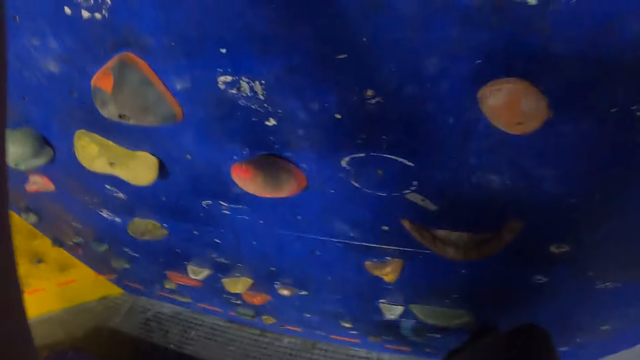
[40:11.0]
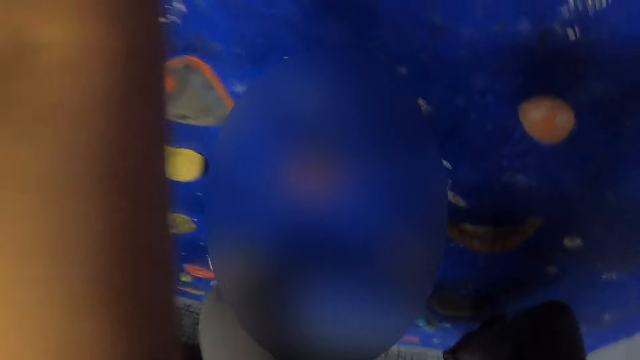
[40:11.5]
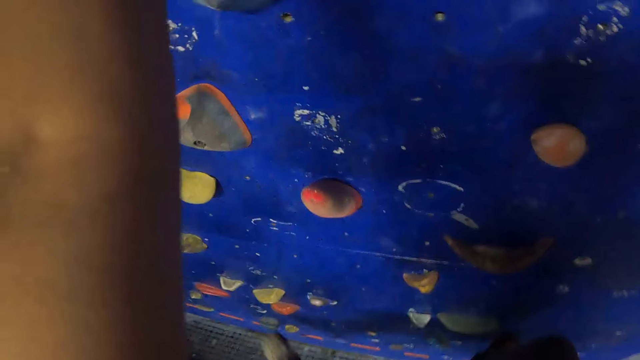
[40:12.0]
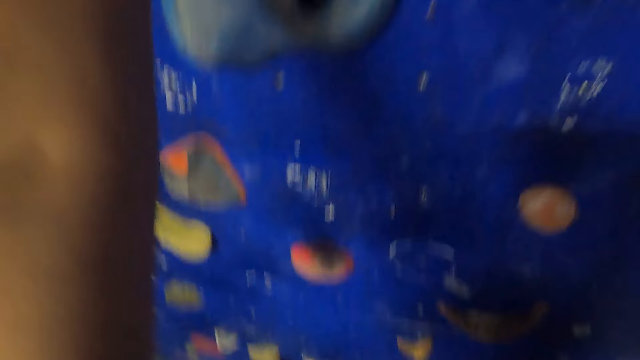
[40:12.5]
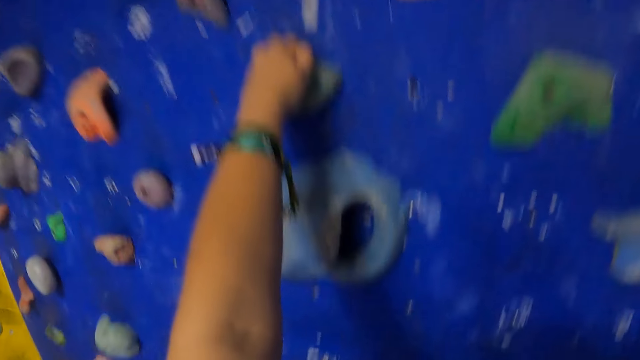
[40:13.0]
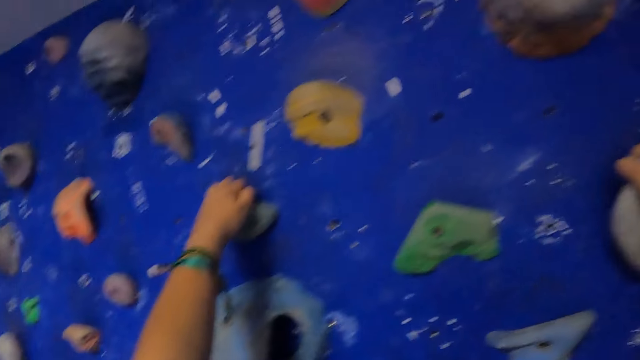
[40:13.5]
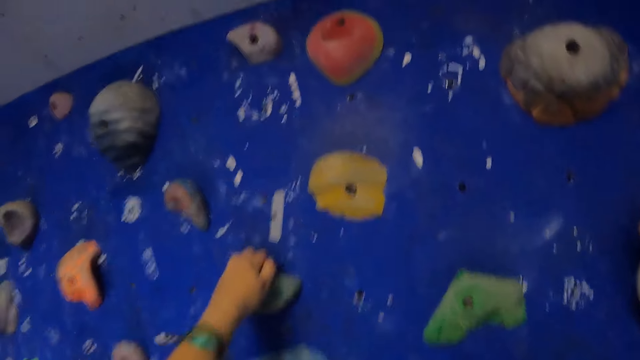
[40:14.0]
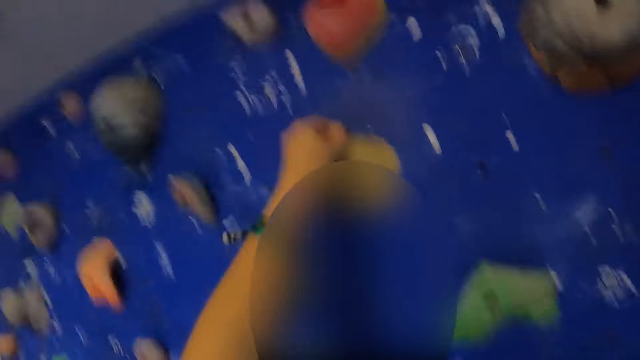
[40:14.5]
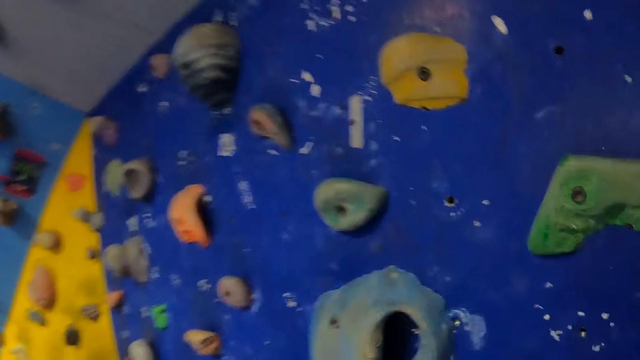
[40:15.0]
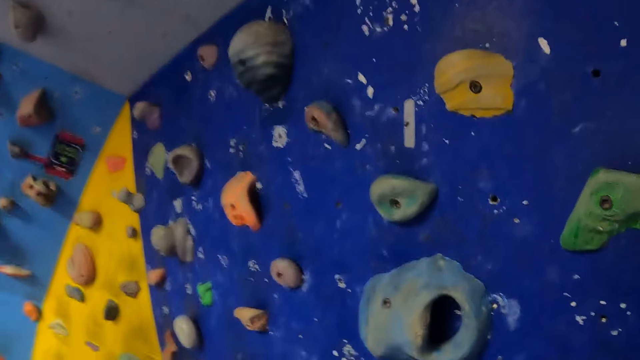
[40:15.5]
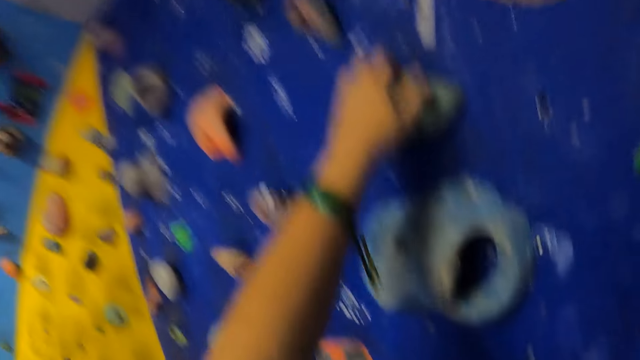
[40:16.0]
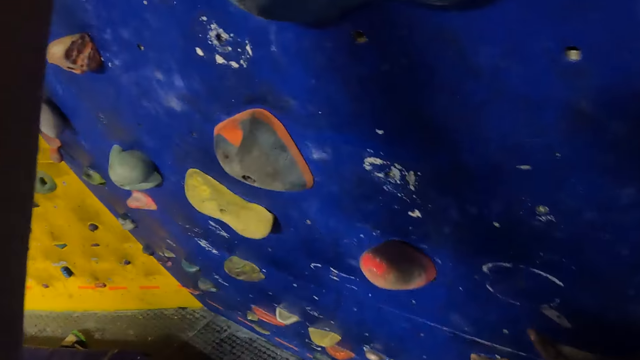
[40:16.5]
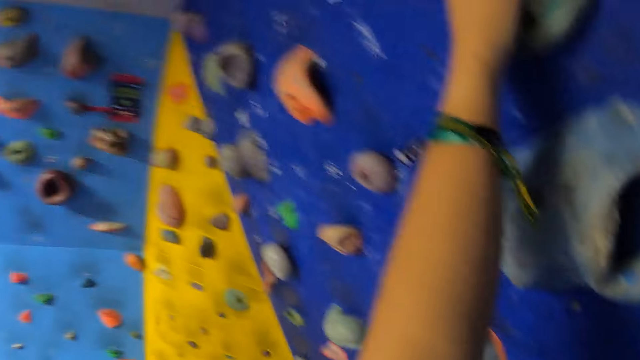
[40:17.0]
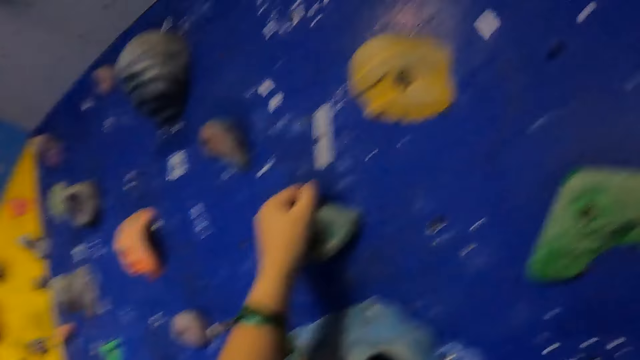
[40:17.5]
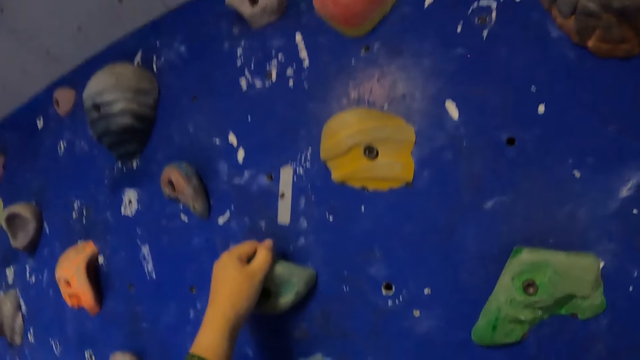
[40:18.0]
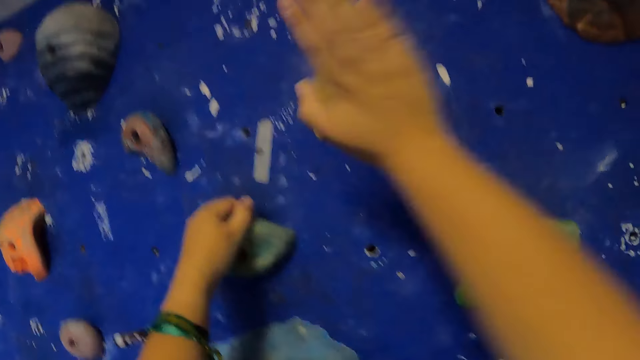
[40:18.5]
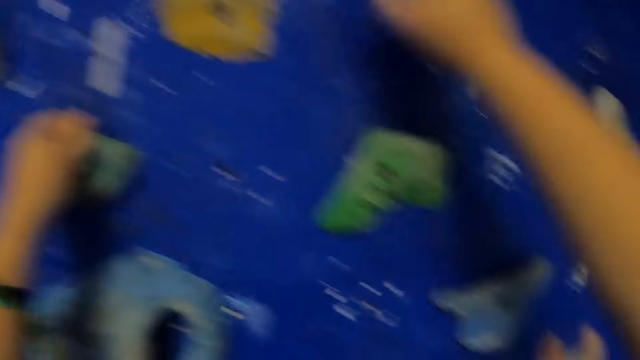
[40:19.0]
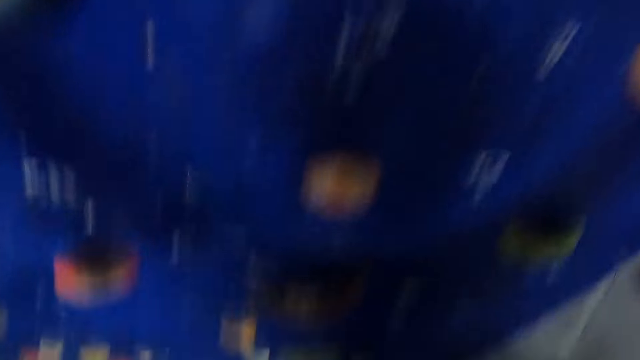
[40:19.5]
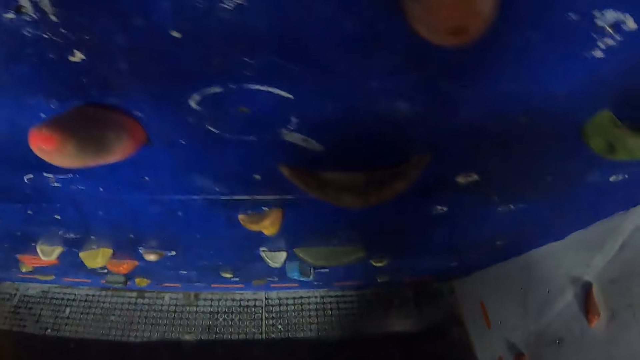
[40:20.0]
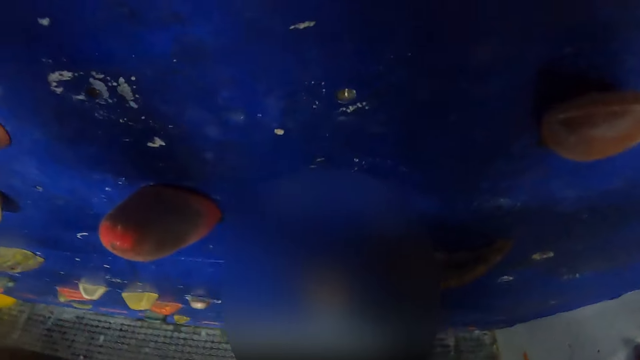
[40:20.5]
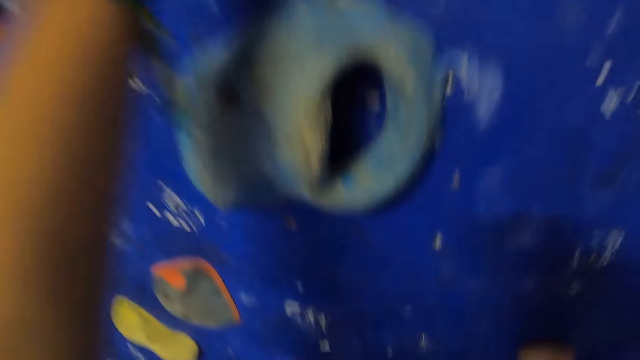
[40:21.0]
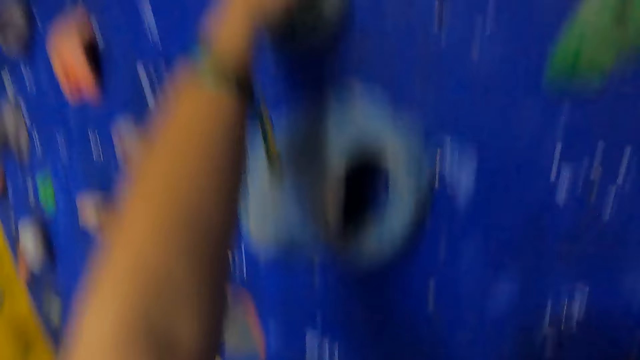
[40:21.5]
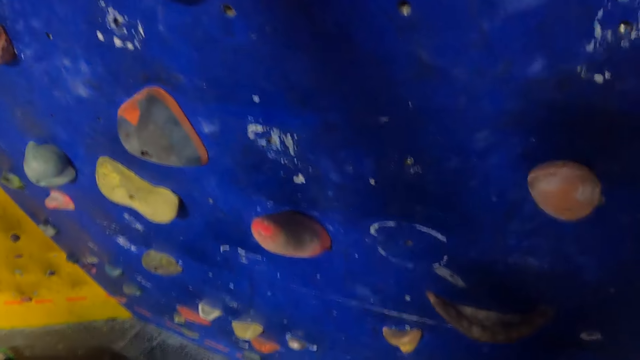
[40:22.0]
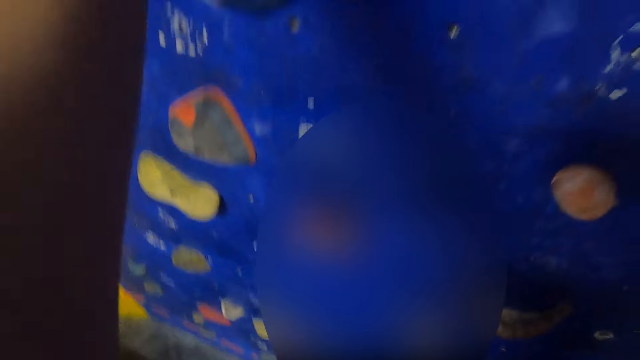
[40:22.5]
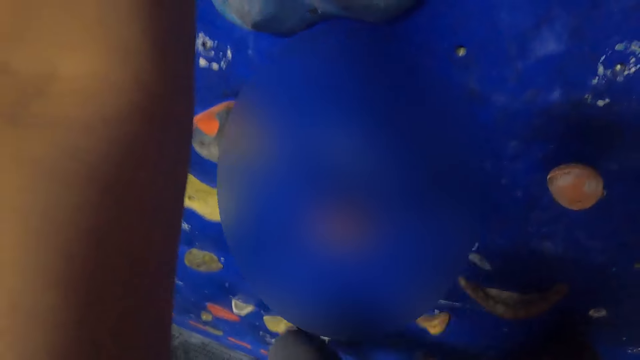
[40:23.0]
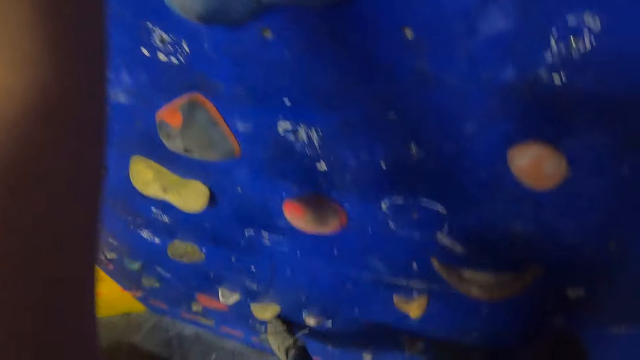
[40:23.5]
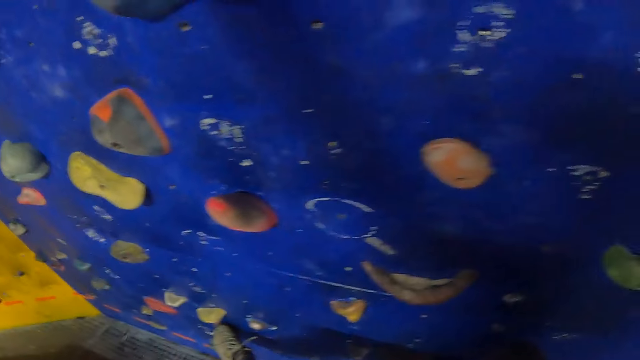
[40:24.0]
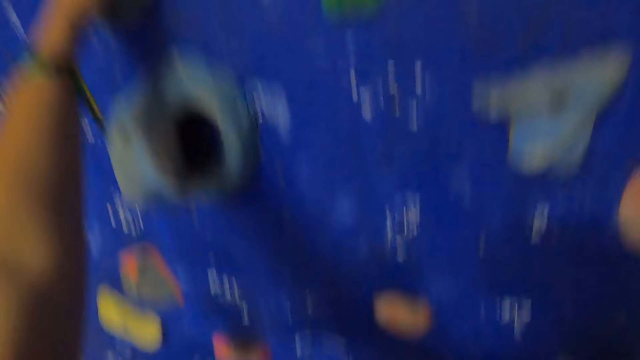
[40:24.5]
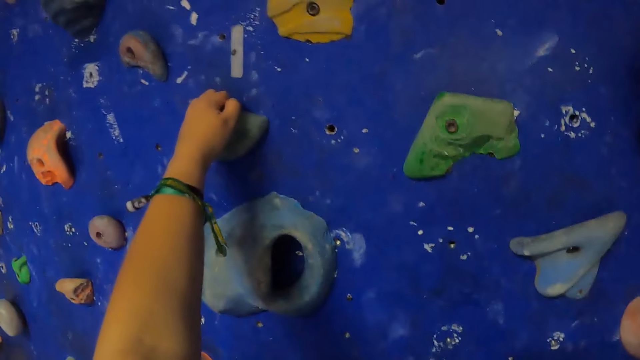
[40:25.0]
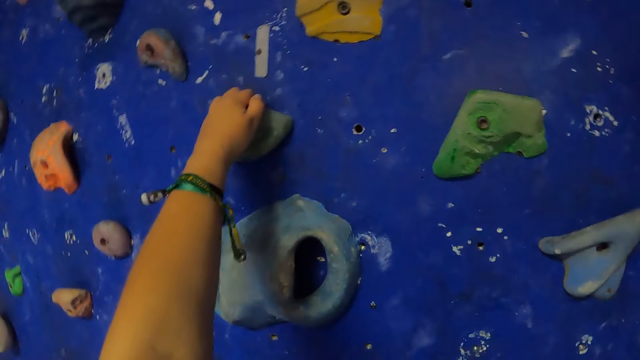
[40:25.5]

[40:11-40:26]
The camera wearer touches the climbing rock. They climb the wall.

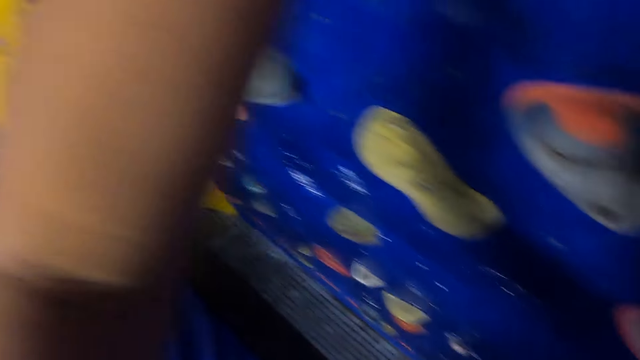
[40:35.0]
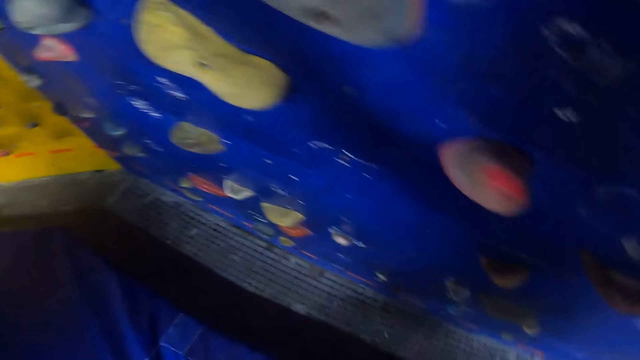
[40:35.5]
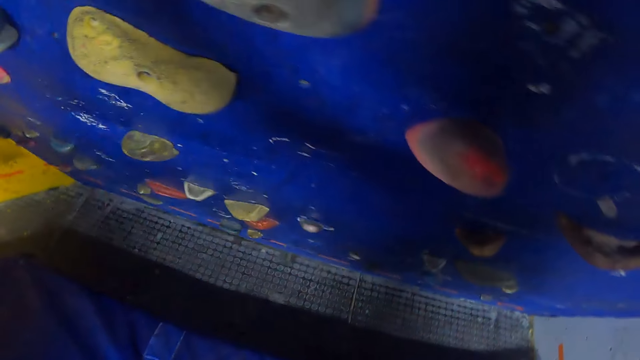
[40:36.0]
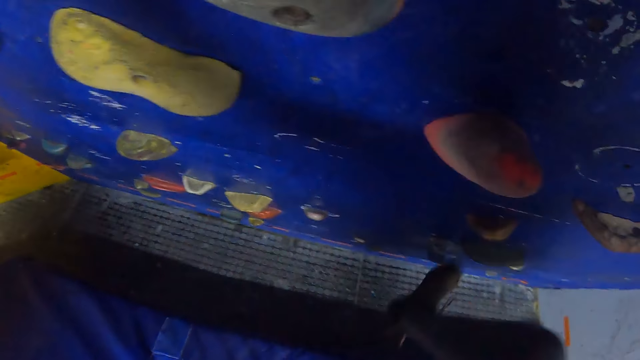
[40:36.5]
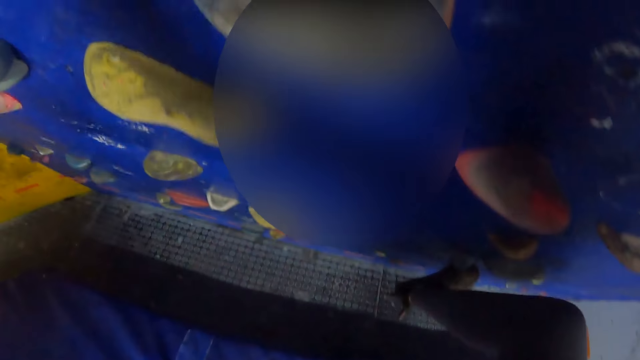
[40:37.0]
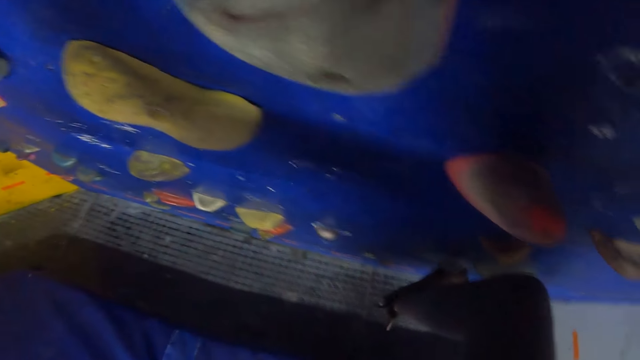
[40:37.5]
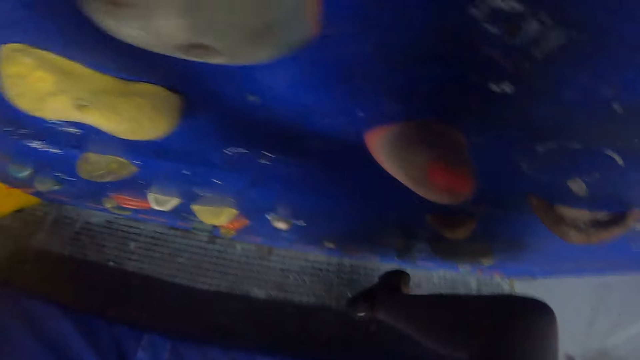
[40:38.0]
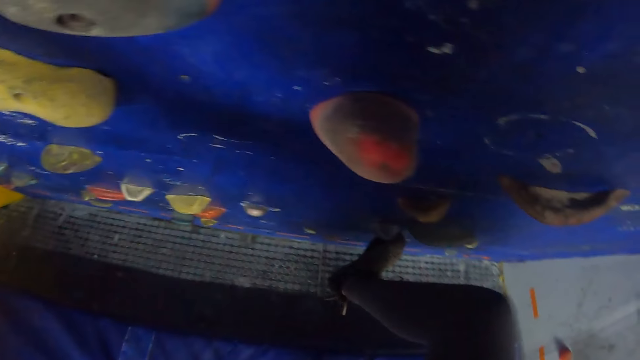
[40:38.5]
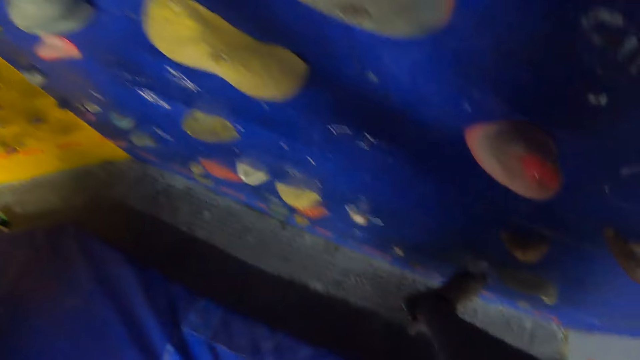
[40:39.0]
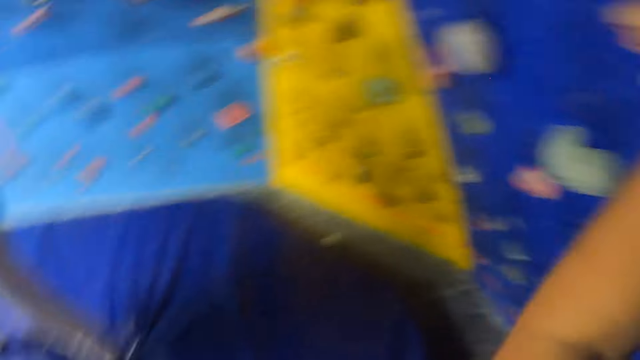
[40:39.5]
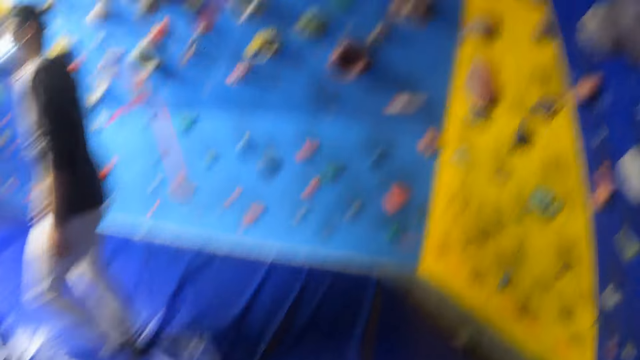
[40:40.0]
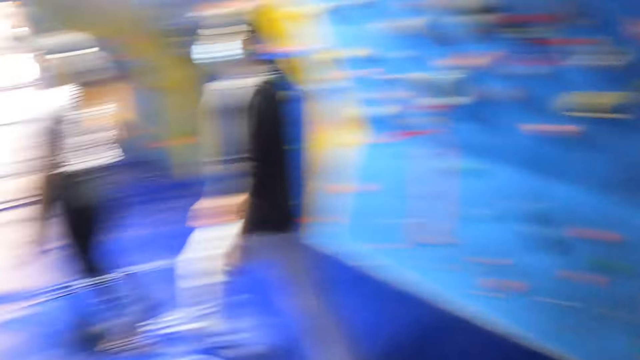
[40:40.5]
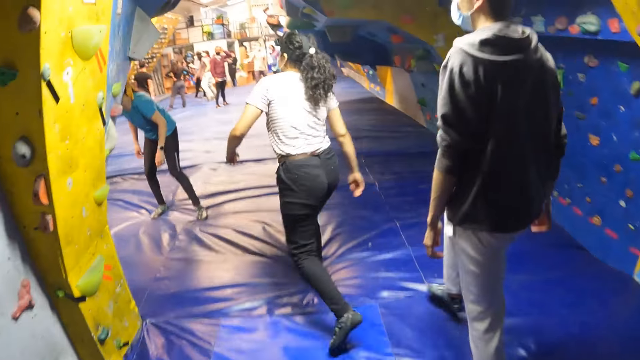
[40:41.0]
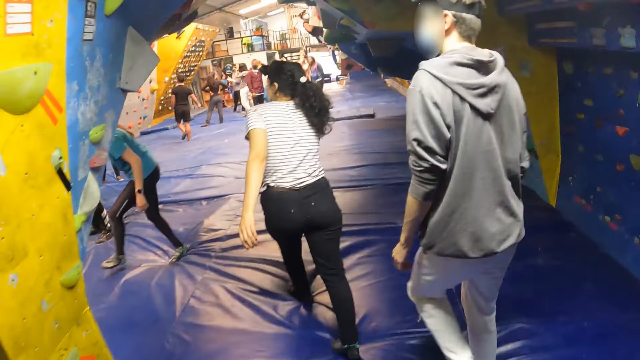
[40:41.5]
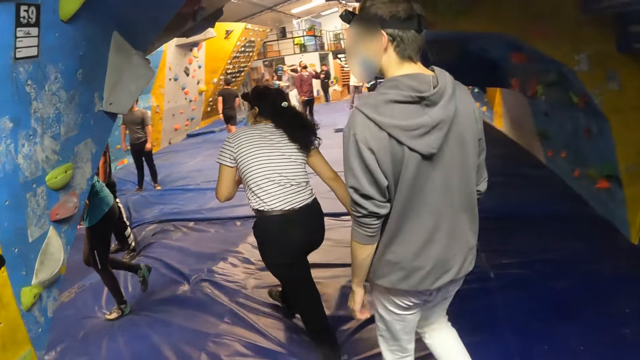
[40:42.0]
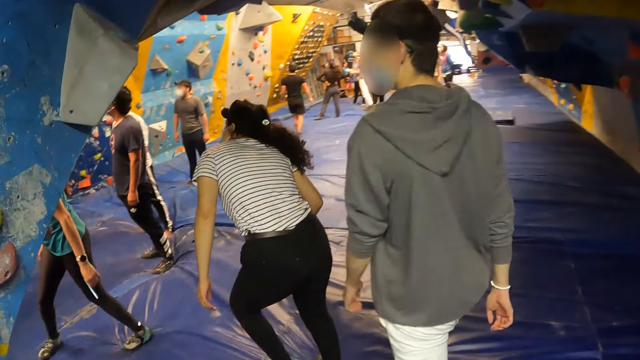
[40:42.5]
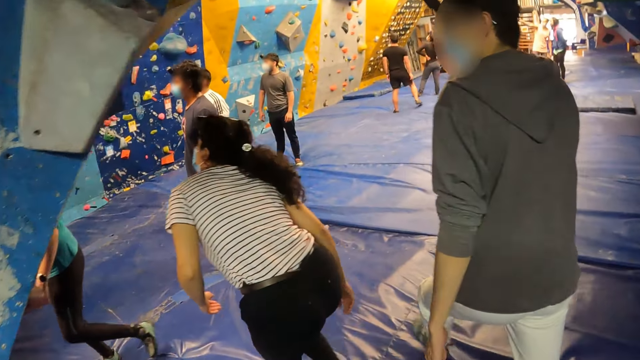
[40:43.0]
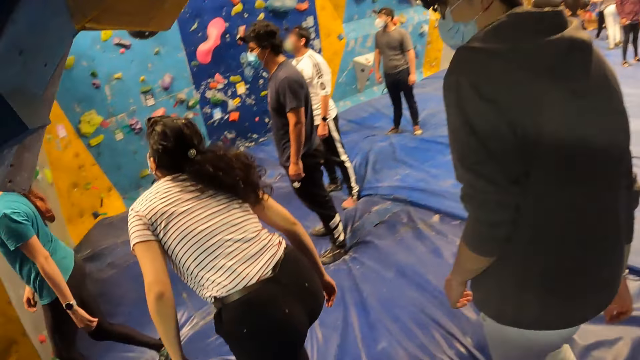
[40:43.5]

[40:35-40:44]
A person walks away from the wall. Another person walks around.
